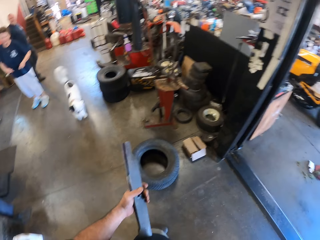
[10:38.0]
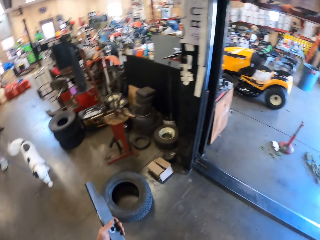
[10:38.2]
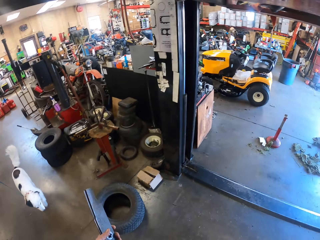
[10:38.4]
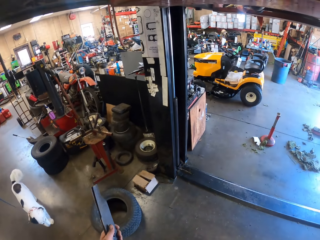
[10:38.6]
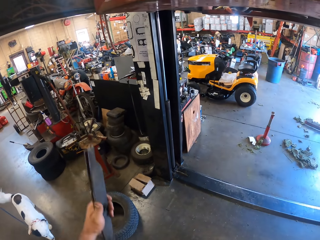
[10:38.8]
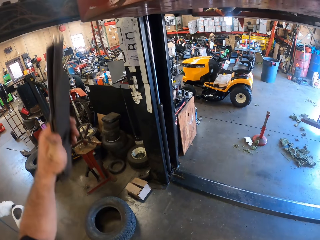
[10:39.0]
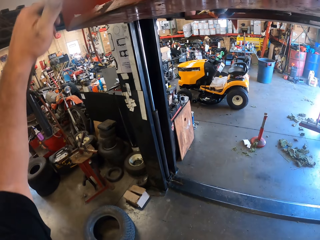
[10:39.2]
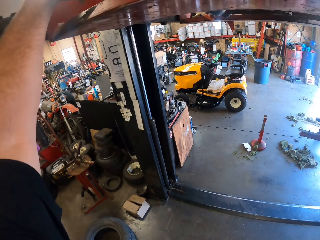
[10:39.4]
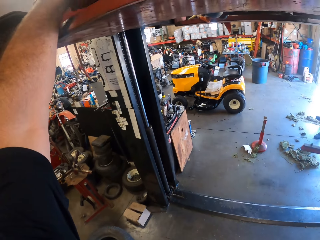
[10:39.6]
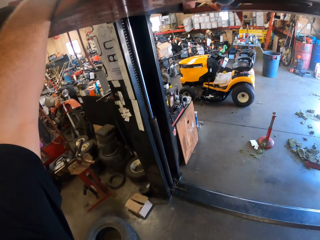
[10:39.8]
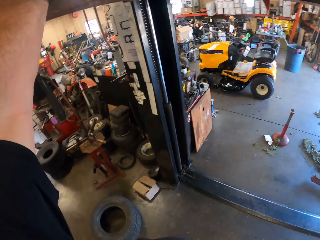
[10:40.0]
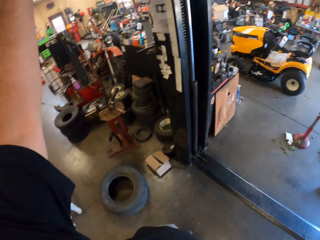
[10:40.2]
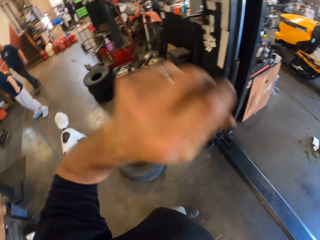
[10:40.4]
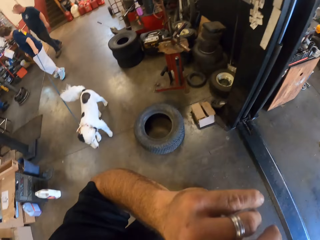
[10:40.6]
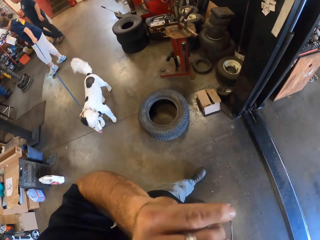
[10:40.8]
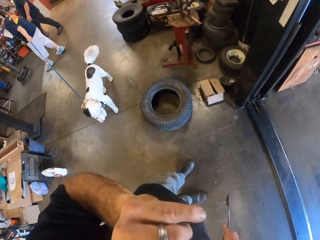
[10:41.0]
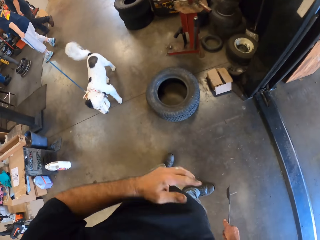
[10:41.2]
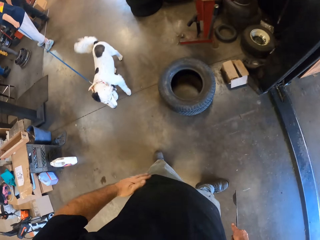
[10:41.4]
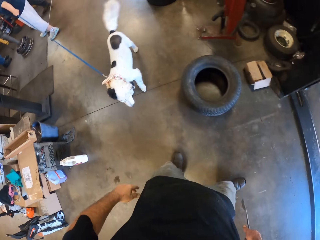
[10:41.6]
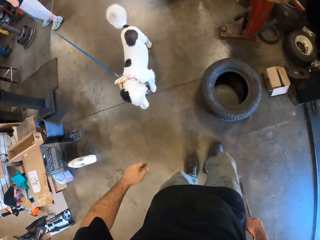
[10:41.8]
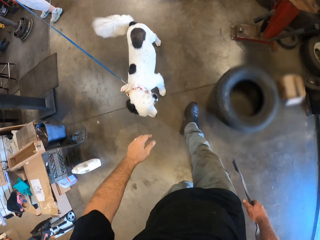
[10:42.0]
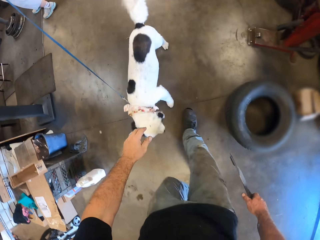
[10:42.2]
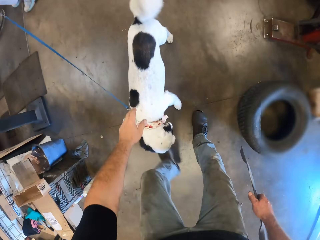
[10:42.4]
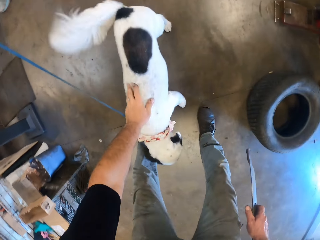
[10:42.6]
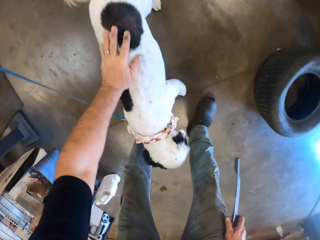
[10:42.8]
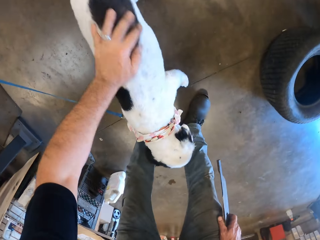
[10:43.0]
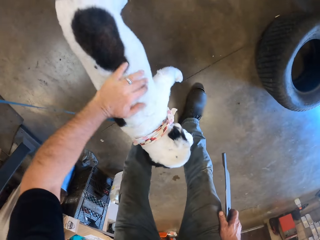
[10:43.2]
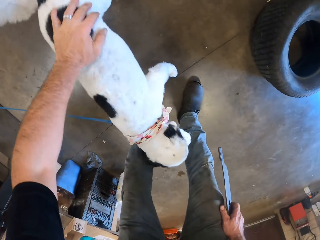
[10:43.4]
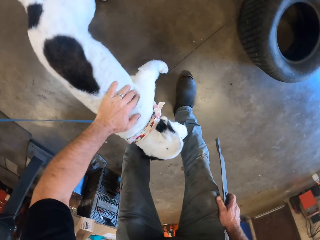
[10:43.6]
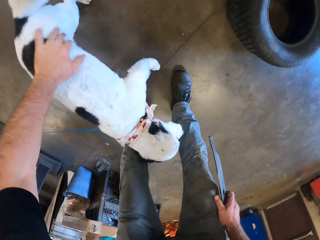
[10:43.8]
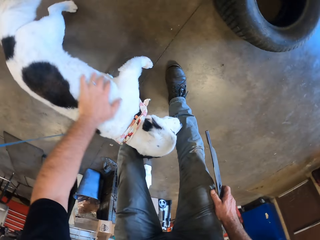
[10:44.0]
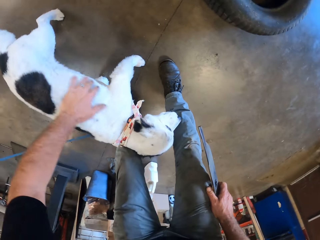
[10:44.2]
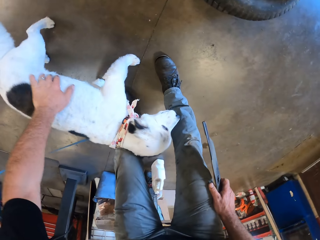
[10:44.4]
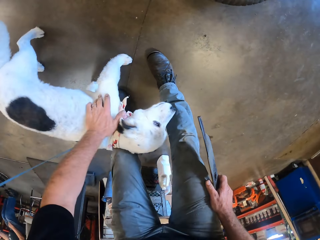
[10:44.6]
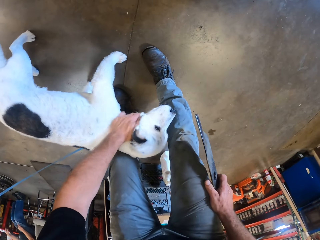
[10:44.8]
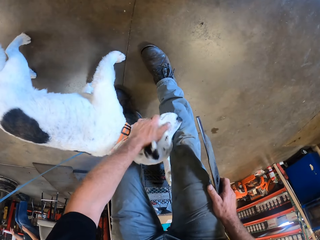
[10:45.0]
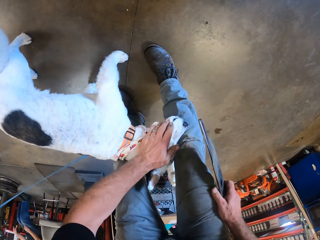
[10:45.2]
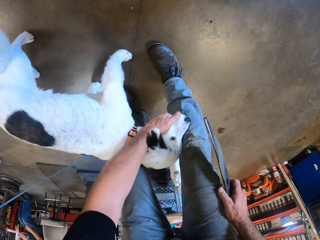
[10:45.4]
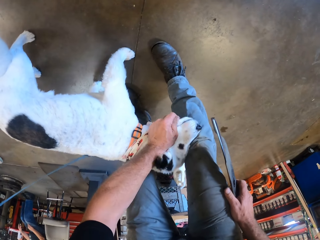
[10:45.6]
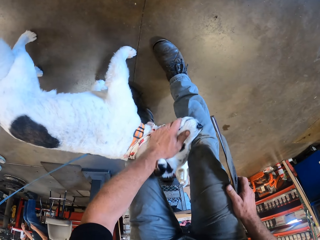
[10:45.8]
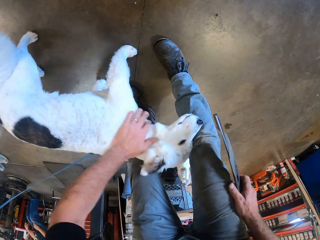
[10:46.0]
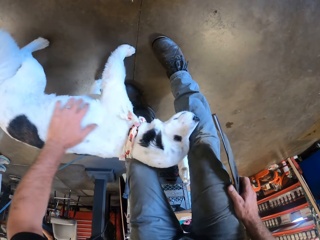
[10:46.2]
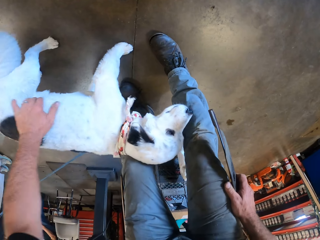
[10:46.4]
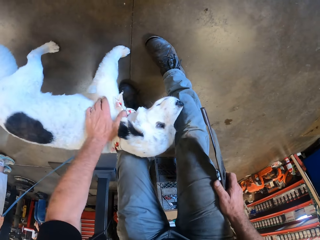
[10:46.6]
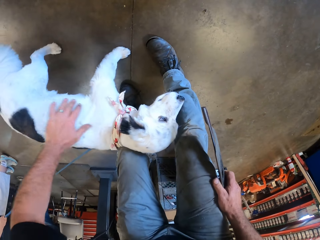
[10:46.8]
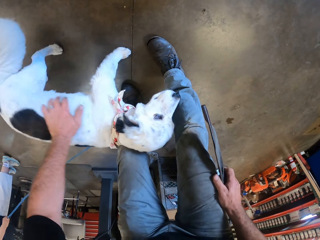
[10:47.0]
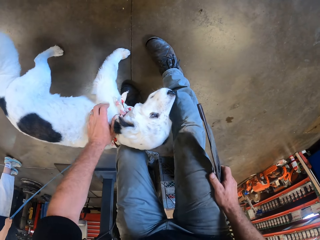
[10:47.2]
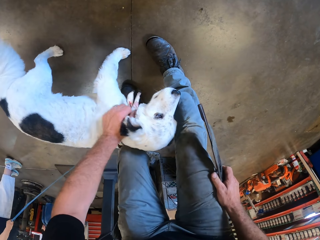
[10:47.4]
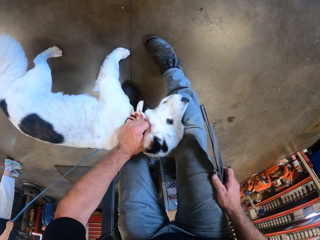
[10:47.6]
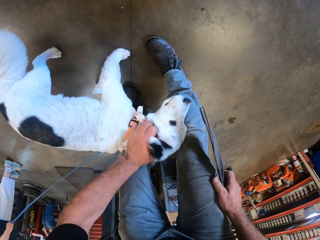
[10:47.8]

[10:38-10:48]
The camera wearer puts two of the lawnmower blades on a shelf. He touches his face with his left hand. He lifts the hand. He pets the dog with his left hand.

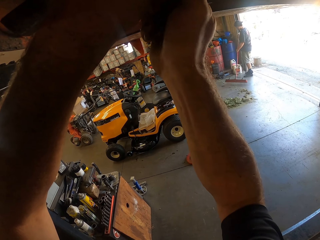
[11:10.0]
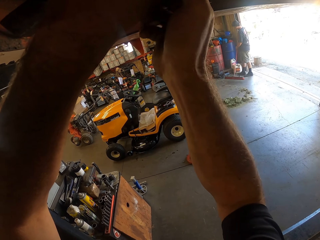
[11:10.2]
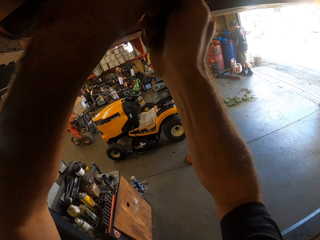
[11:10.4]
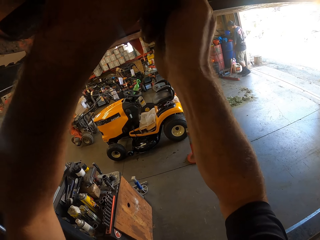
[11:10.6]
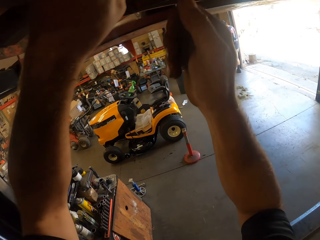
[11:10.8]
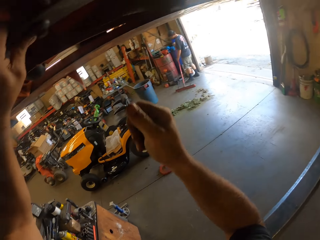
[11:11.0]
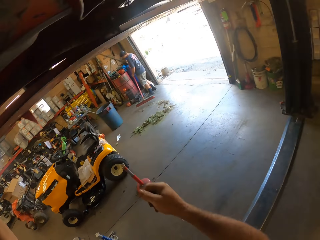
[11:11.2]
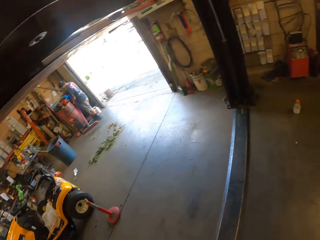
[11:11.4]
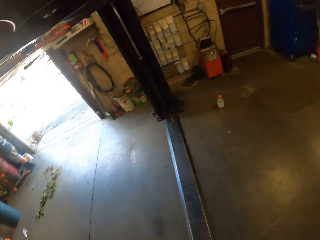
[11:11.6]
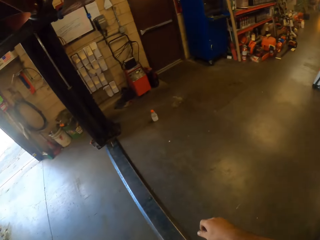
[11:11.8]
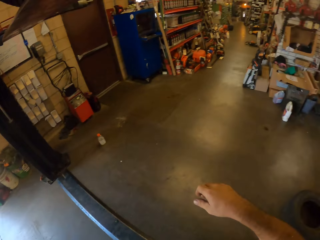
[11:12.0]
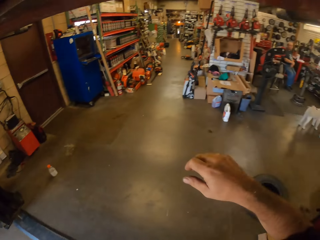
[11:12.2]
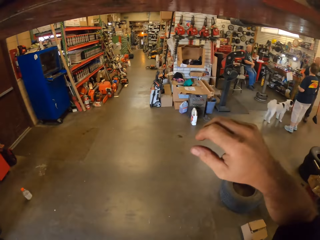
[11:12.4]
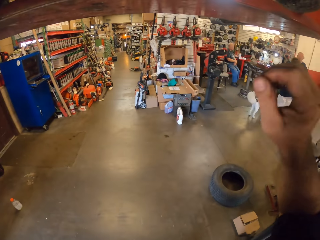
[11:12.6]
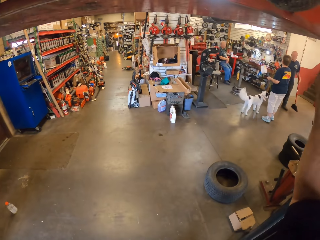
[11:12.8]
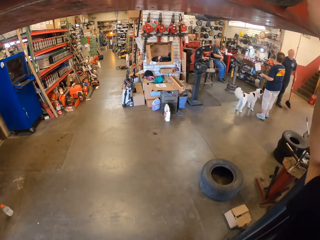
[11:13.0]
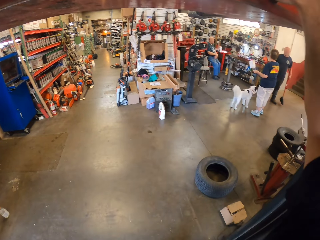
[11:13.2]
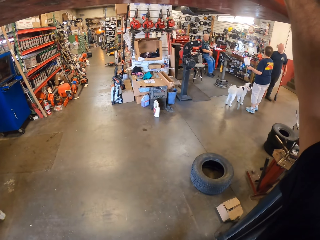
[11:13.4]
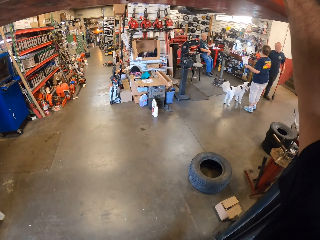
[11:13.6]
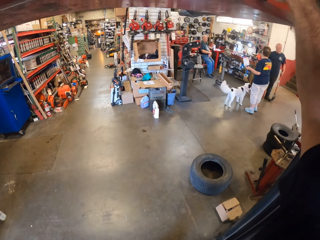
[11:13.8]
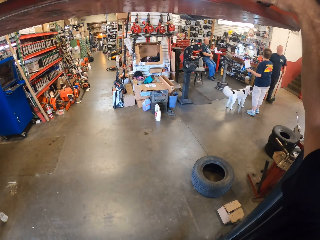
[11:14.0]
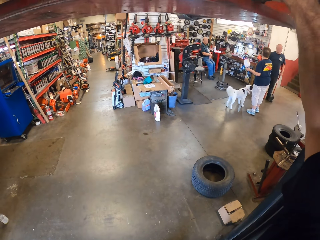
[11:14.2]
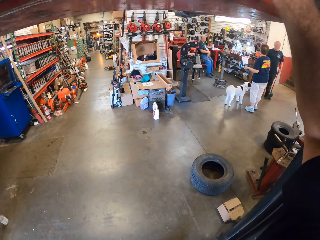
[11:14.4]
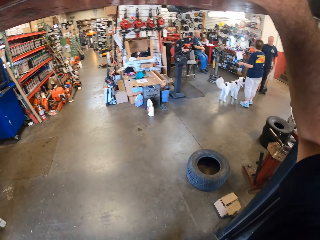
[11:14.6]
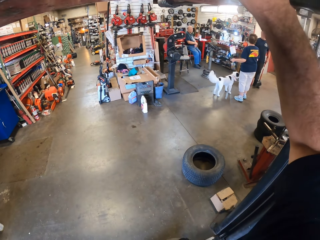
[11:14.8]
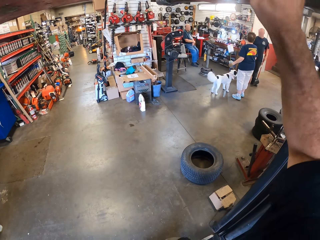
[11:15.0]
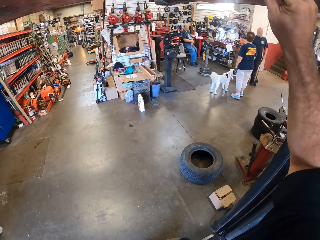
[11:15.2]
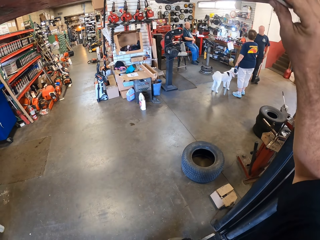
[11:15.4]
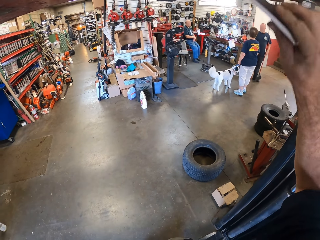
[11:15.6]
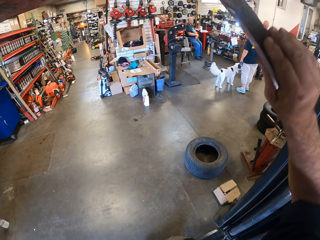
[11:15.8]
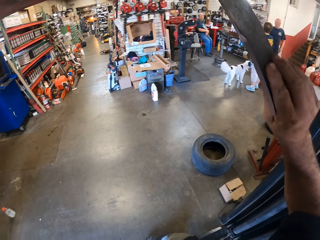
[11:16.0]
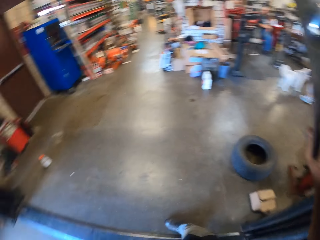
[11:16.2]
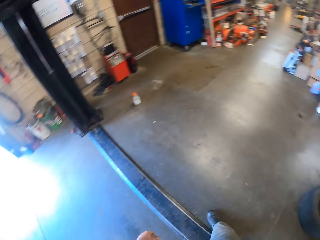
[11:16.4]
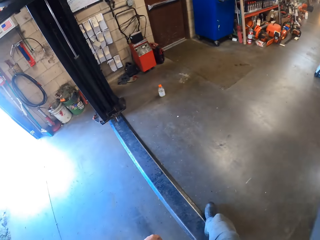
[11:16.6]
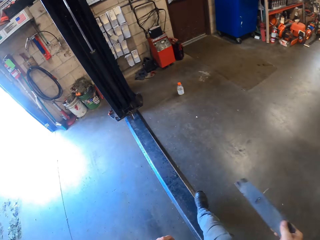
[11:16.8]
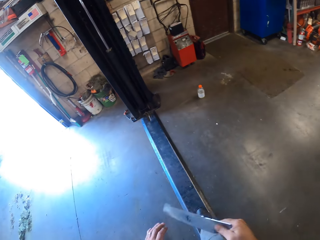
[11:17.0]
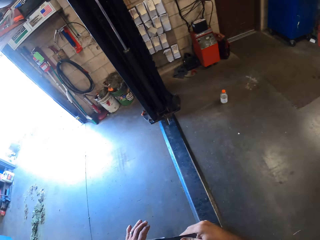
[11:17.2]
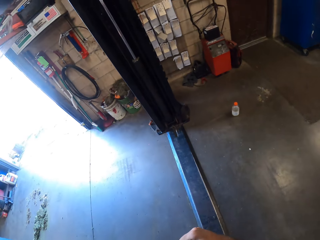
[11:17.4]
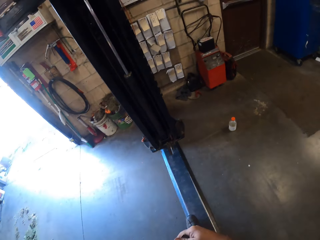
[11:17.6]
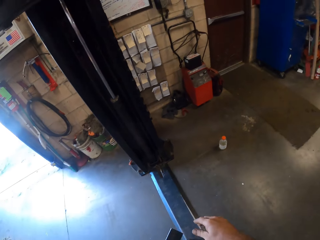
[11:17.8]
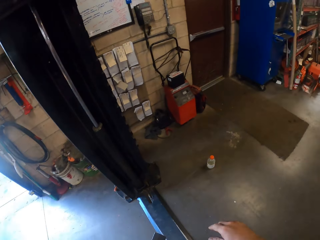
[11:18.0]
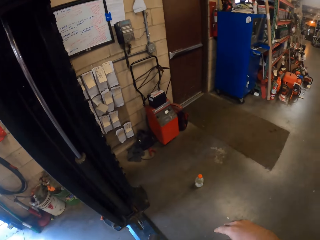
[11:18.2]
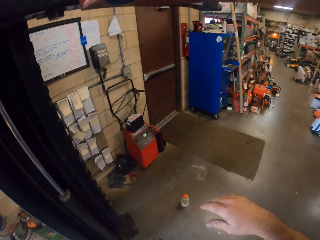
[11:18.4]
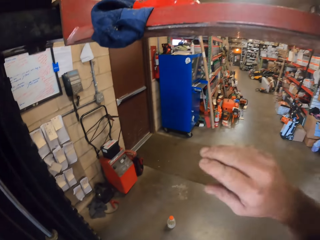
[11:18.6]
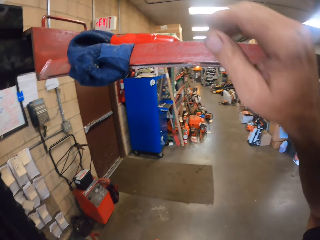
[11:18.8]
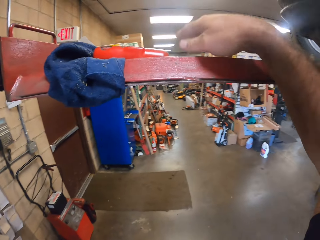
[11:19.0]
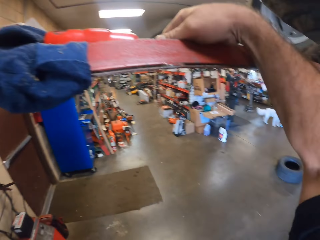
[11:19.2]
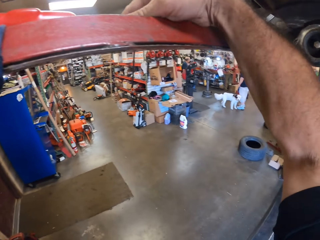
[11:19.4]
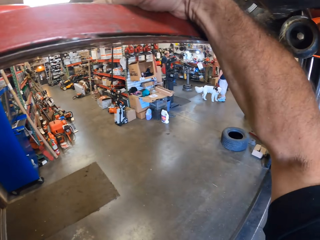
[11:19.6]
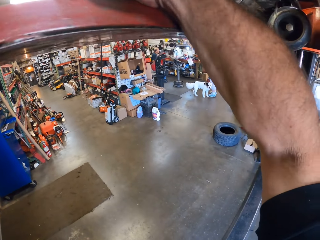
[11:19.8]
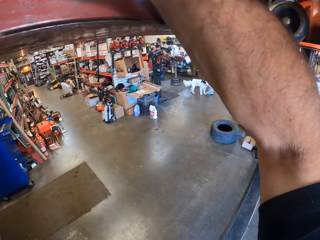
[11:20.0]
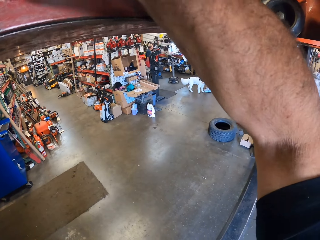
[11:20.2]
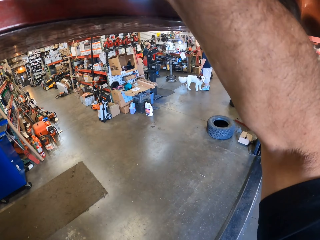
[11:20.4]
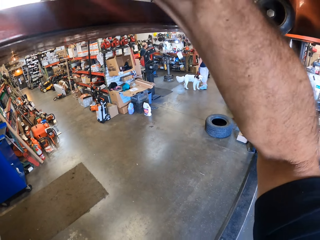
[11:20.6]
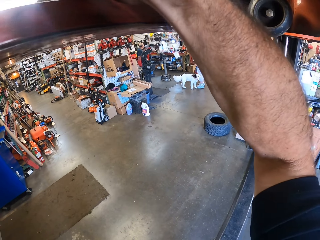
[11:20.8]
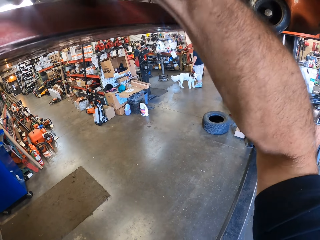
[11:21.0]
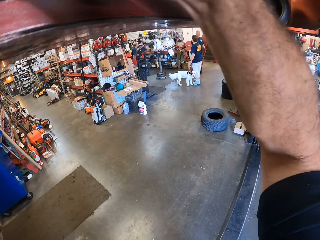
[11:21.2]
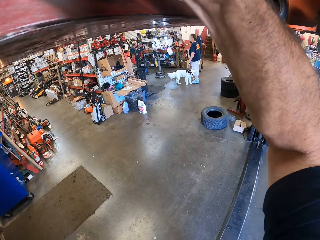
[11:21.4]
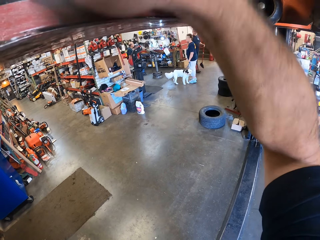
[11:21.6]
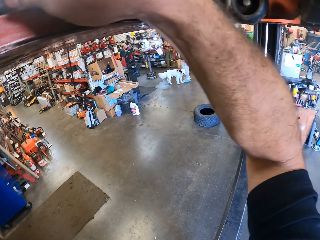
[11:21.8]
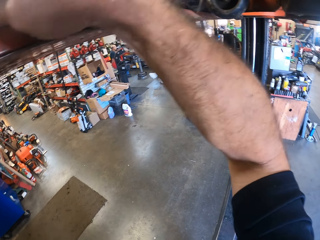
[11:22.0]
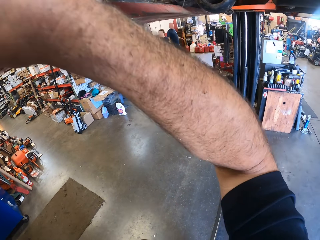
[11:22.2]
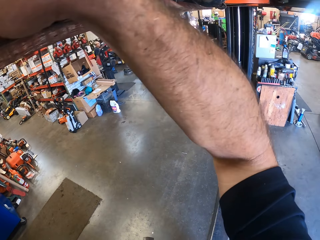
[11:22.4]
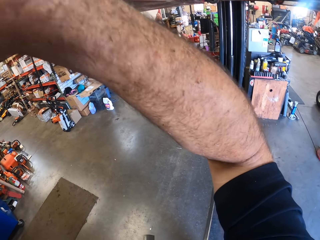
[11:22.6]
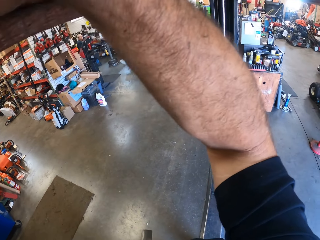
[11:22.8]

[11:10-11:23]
The camera wearer looks around the garage. They pick up another lawnmower blade from the top of the shelf. They lift the hand. They hold the metal. They move in the garage. They pick up another bolt from the top of the shelf.
